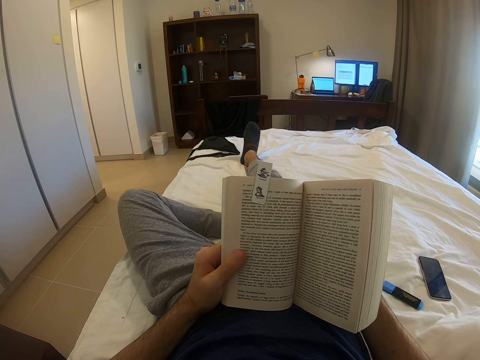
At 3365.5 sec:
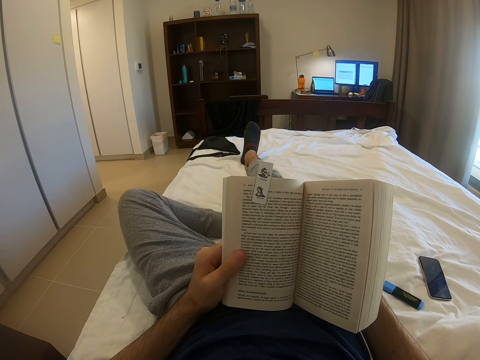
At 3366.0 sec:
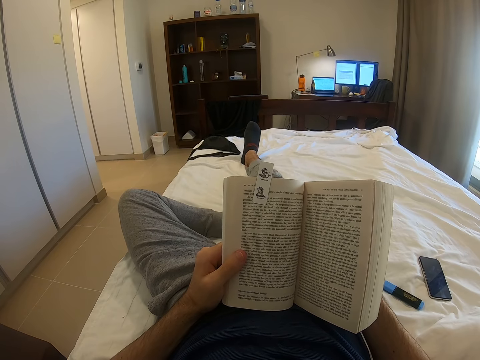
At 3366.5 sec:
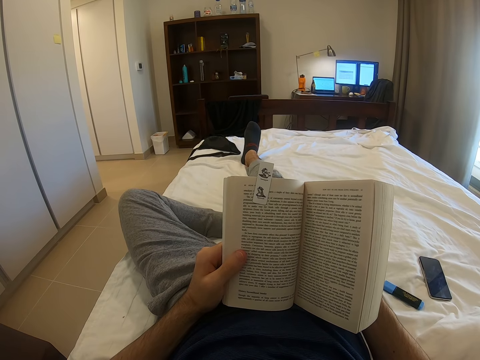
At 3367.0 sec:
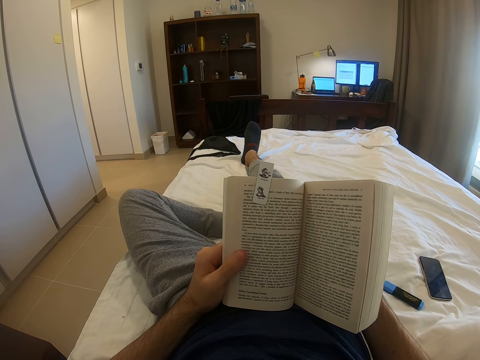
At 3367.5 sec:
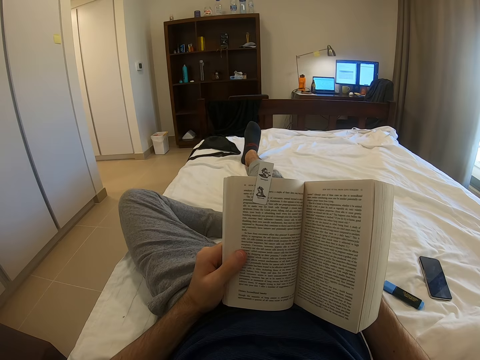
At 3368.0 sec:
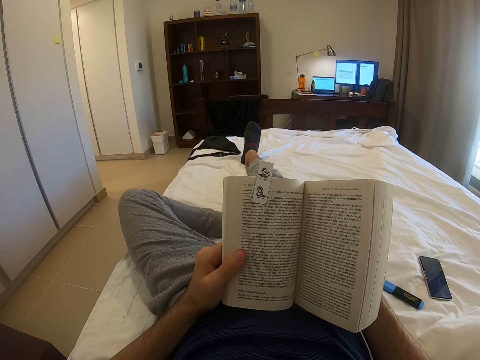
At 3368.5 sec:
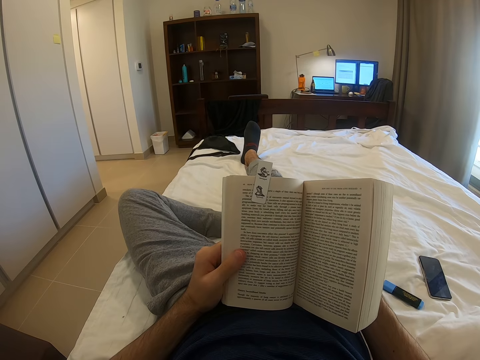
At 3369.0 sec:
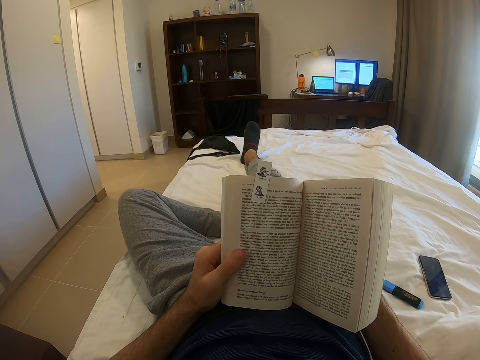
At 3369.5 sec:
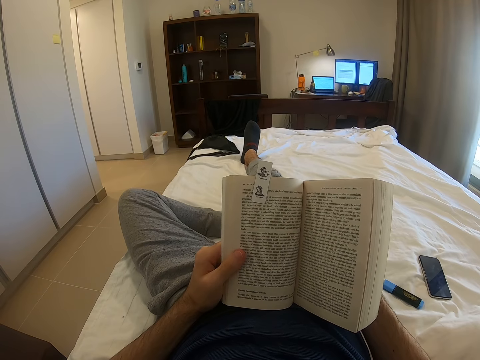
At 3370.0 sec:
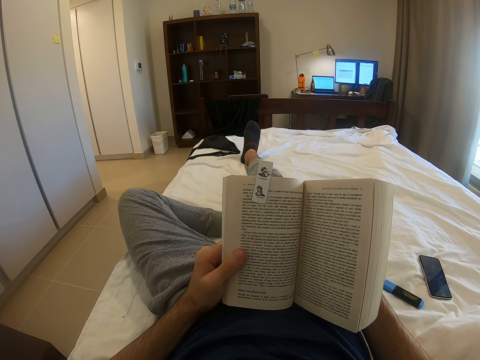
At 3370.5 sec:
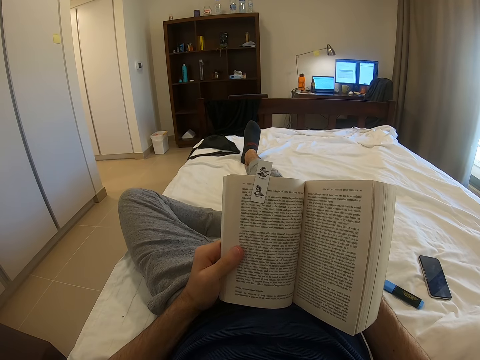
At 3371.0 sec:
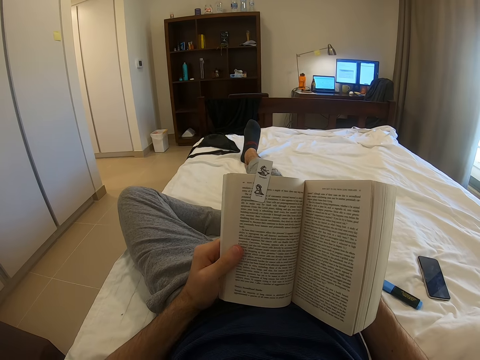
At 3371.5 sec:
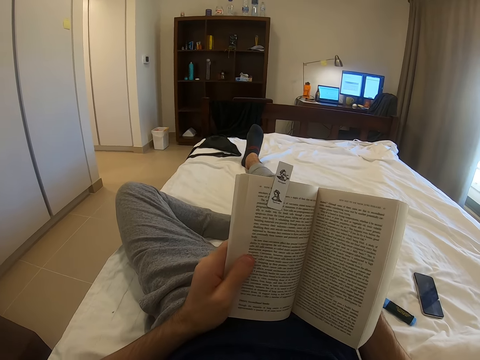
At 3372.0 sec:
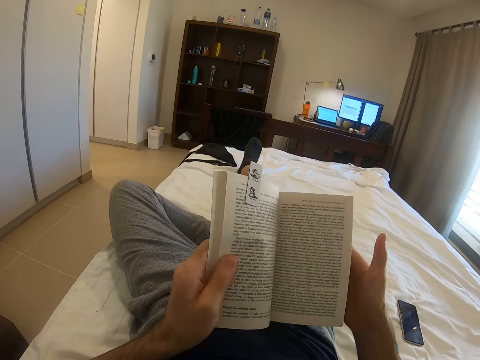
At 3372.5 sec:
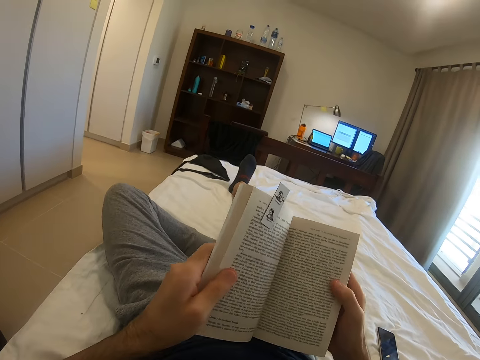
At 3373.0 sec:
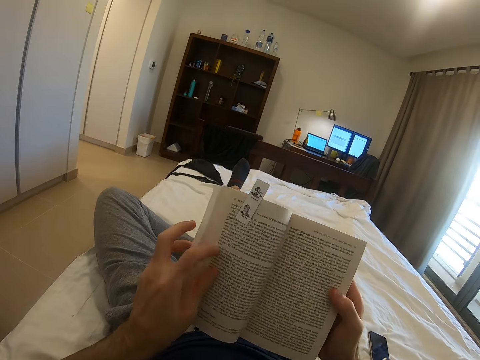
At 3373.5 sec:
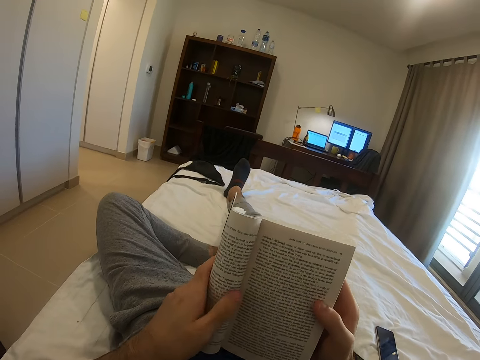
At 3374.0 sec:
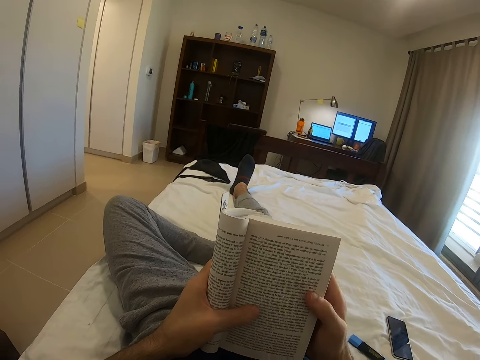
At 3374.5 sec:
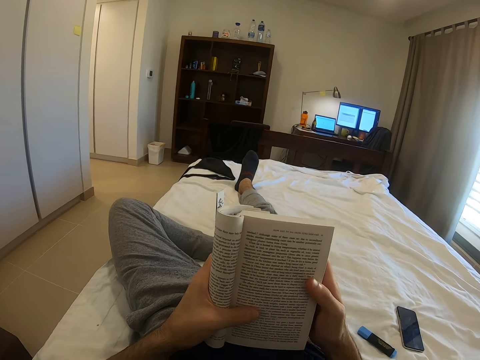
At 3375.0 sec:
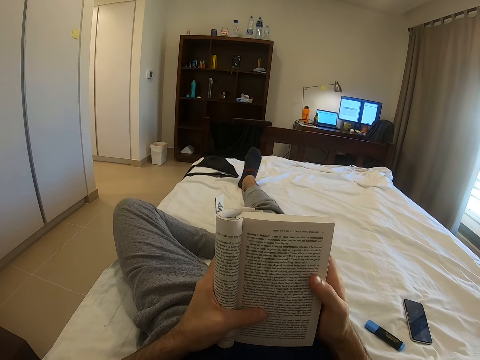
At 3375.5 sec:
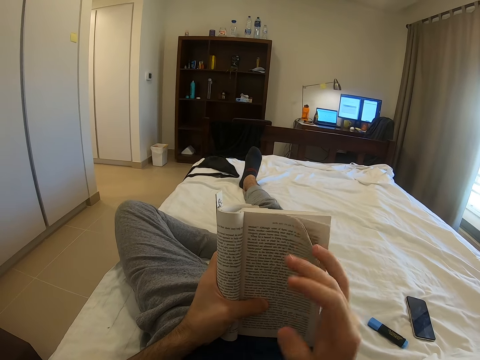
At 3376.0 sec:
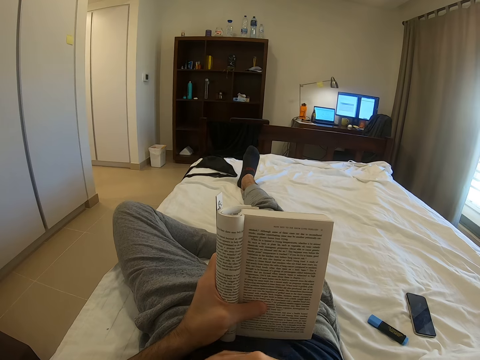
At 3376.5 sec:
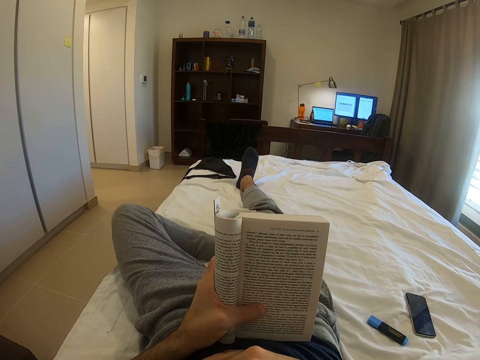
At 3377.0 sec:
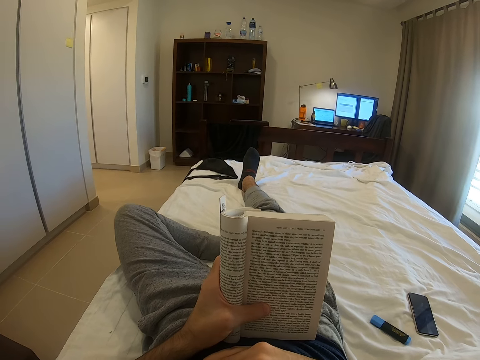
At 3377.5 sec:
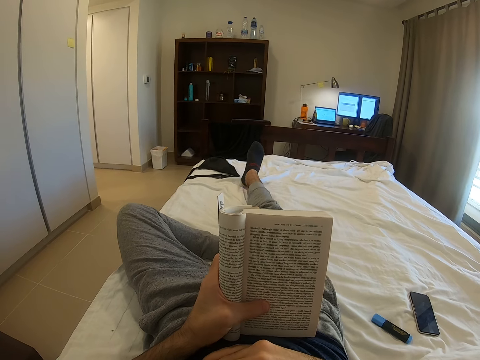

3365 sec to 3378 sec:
The camera wearer folds the book. They touch the face.

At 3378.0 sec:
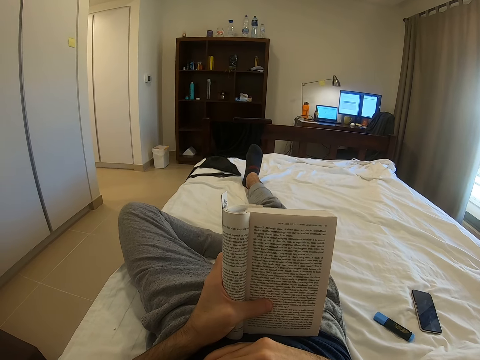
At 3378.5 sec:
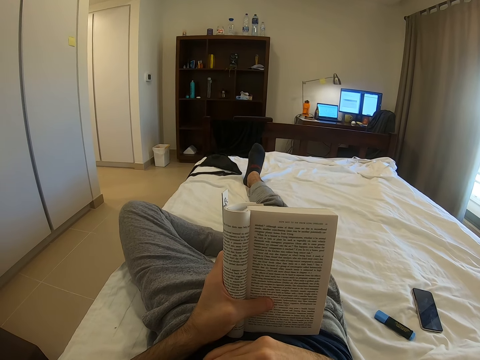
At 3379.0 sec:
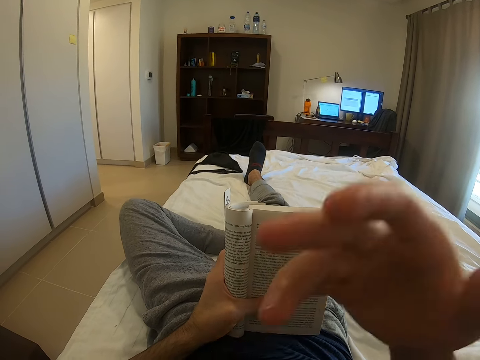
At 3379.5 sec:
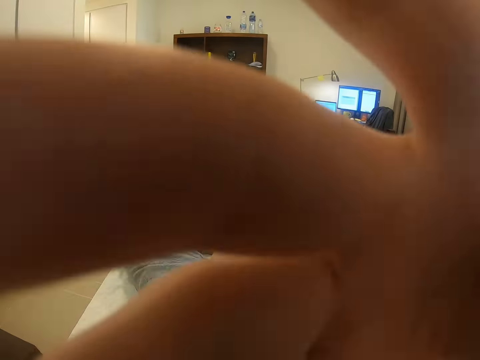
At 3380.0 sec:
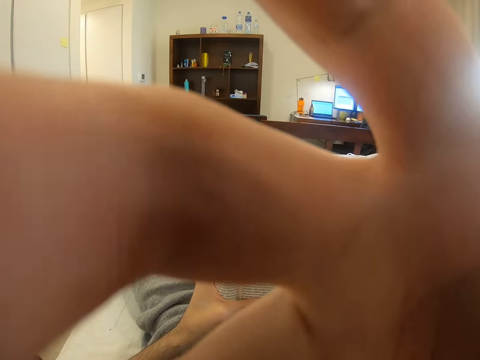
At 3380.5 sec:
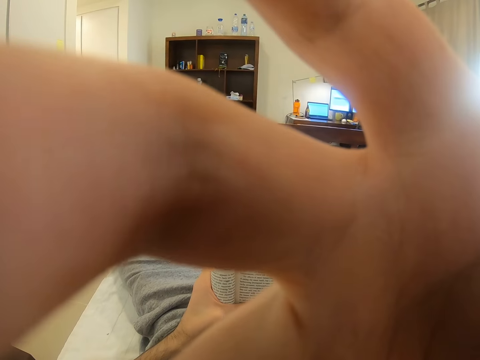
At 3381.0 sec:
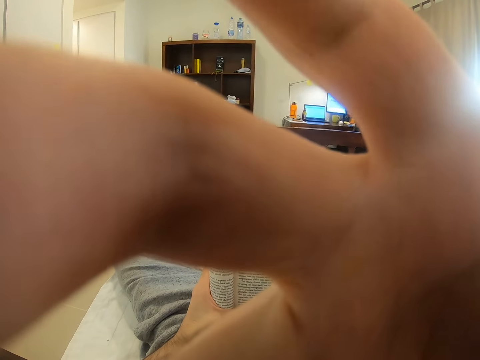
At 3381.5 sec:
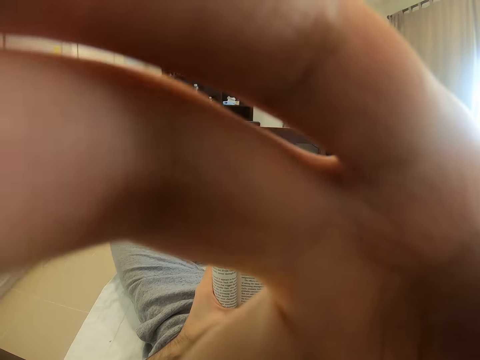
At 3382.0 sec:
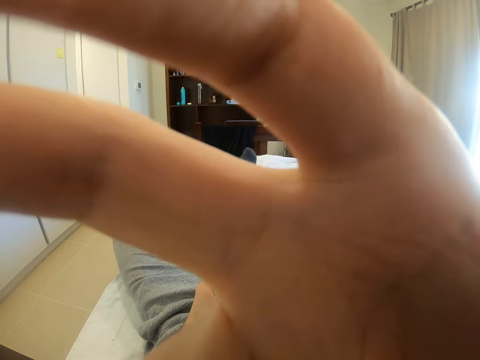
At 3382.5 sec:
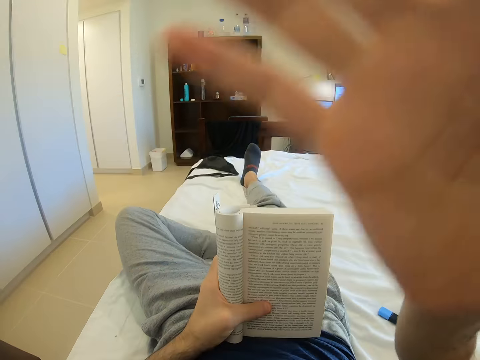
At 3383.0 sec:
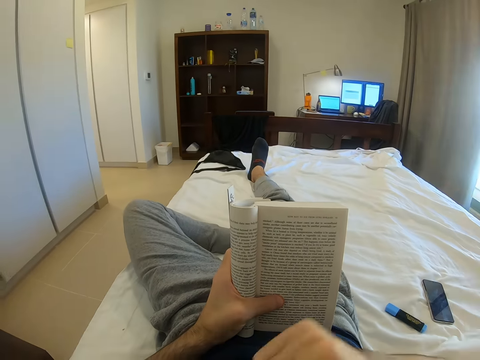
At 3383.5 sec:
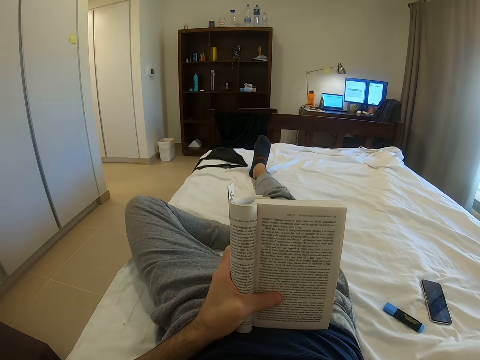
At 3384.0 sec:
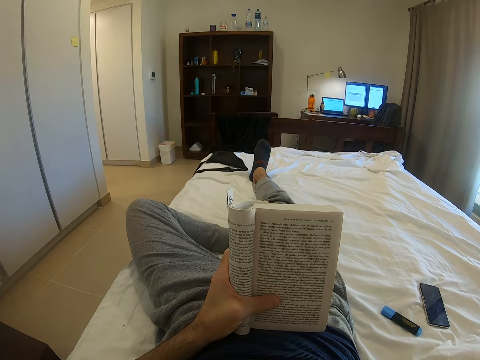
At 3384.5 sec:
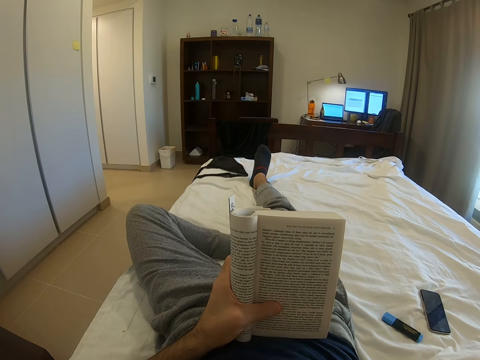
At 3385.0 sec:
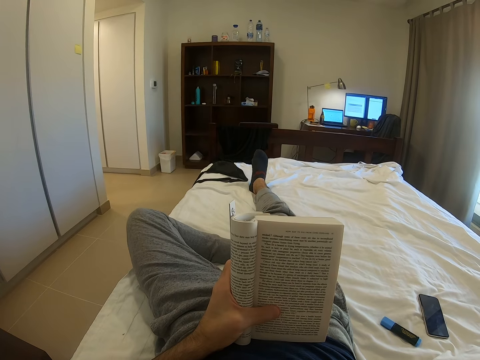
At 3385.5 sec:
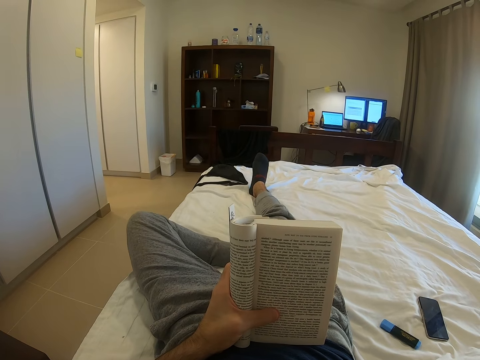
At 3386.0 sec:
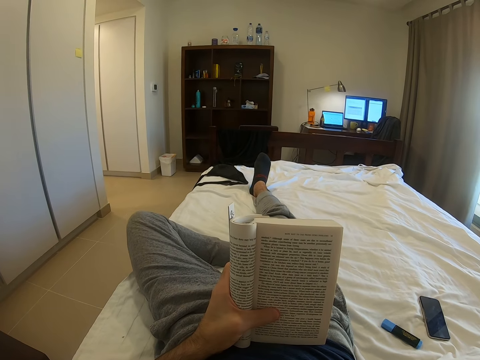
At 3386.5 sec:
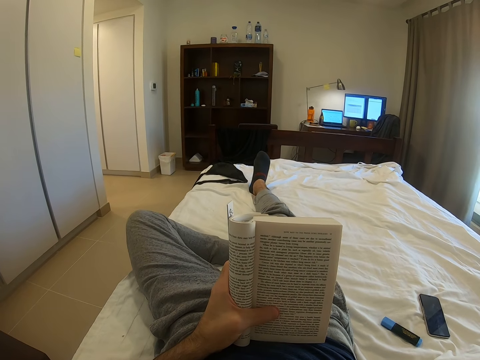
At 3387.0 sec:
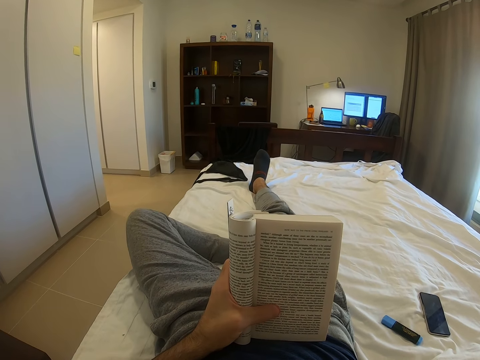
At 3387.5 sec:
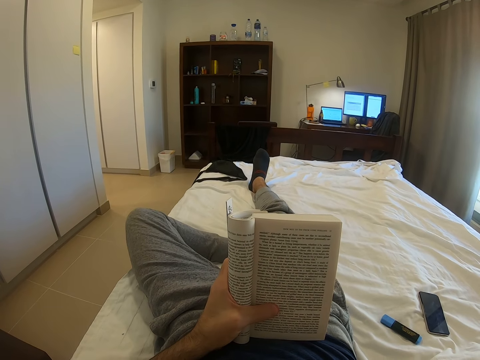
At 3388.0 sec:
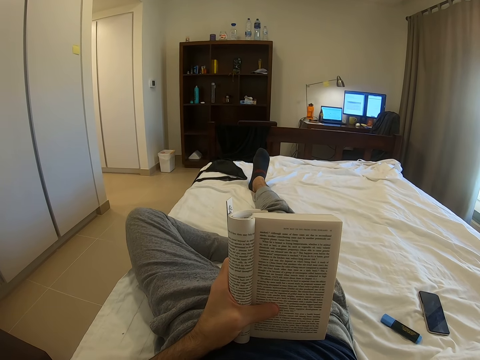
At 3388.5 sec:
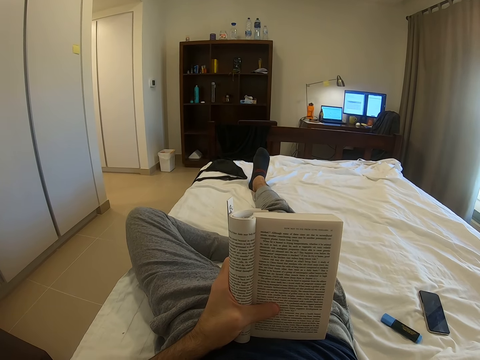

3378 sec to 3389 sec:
The camera wearer adjusts the camera. They read the book on a bed.

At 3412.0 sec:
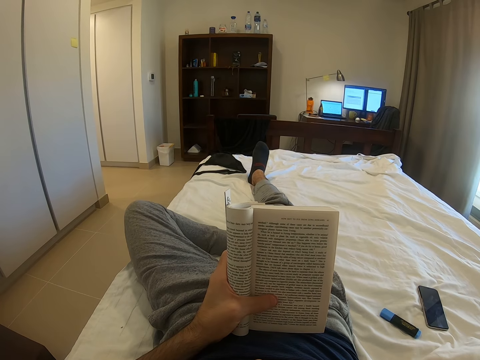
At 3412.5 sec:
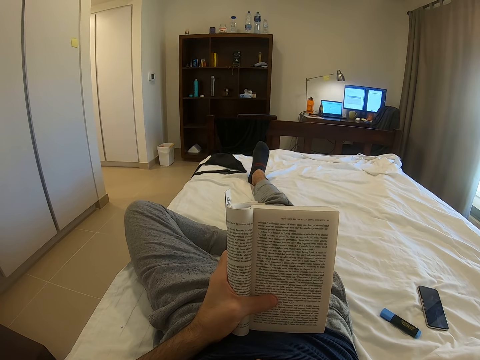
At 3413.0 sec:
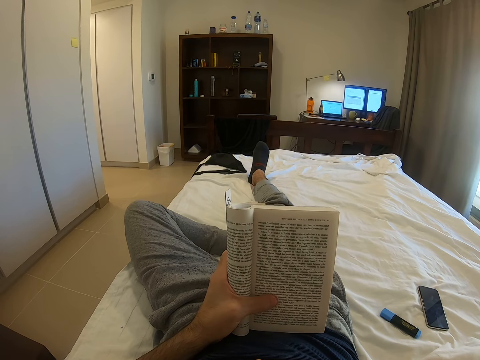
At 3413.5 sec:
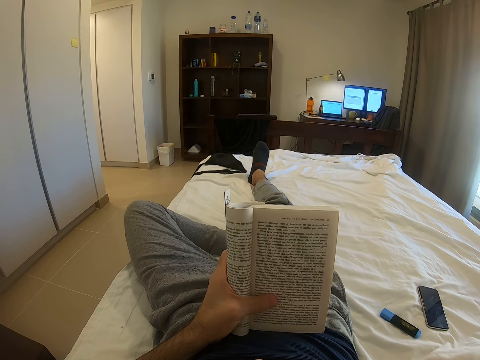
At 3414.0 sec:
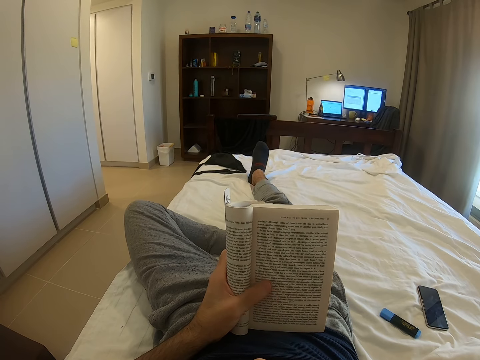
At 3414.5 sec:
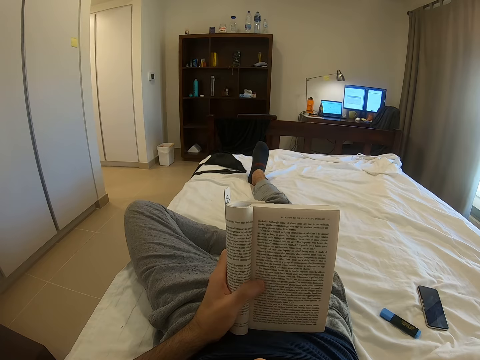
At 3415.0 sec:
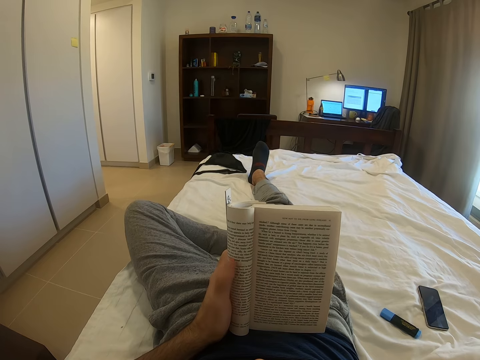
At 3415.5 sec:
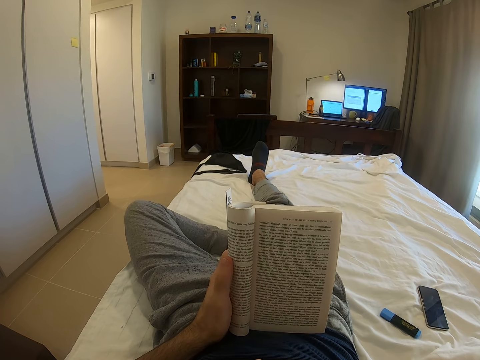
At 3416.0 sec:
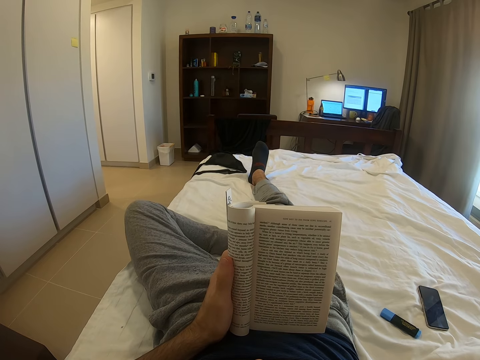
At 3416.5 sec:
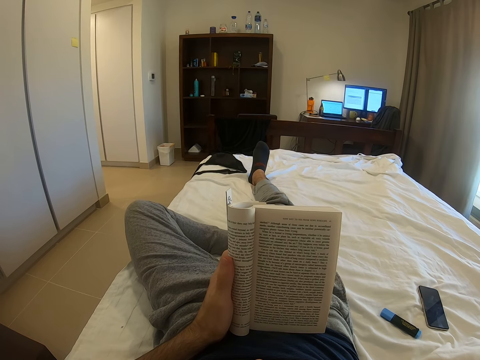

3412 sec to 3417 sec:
The camera wearer moves the thumb finger. They read the book.
